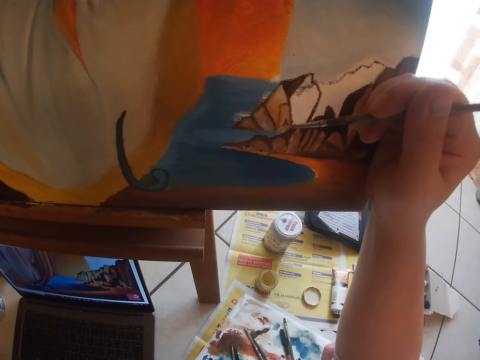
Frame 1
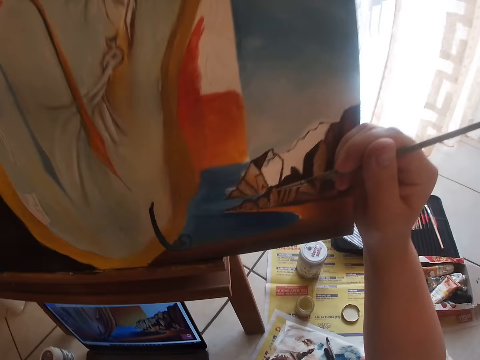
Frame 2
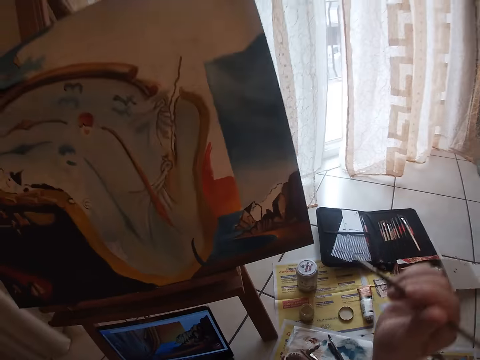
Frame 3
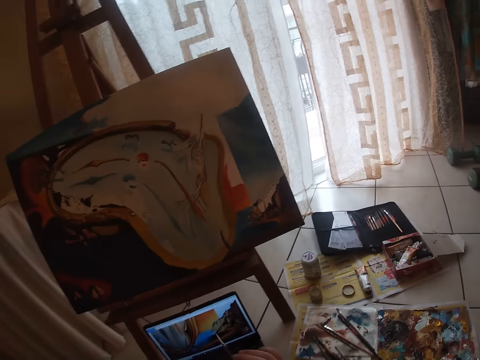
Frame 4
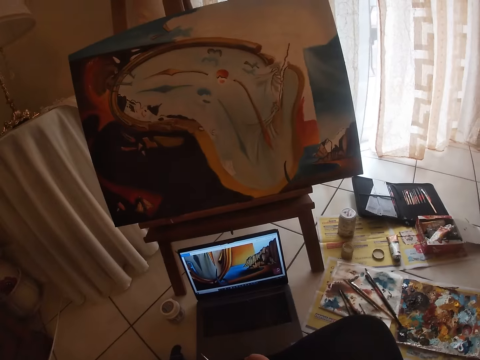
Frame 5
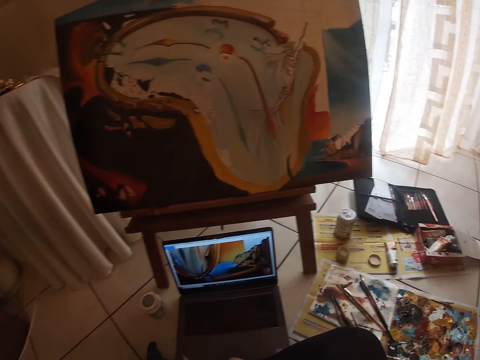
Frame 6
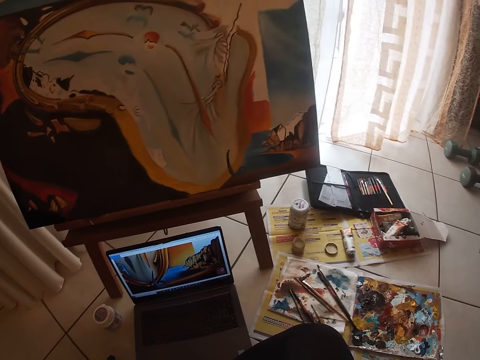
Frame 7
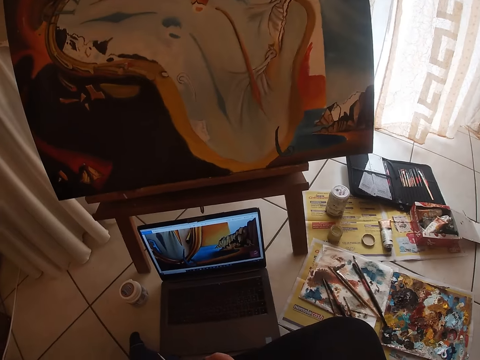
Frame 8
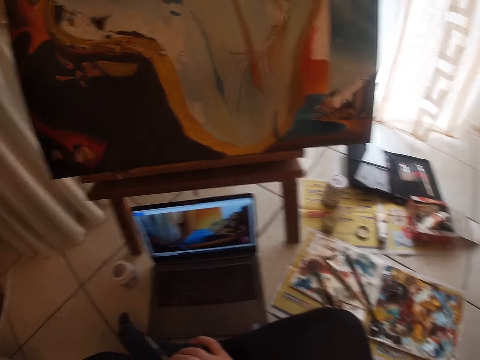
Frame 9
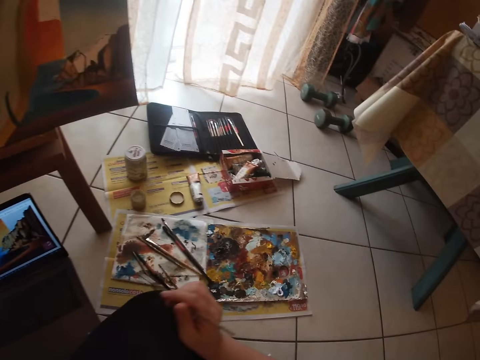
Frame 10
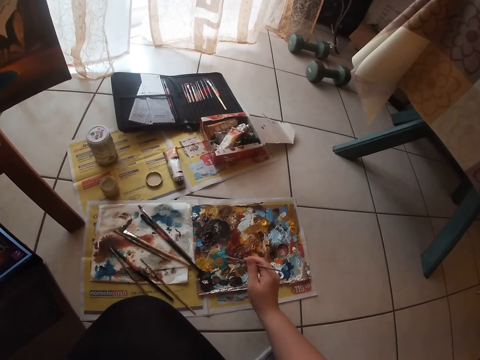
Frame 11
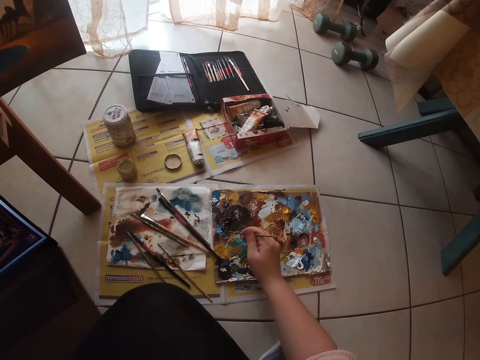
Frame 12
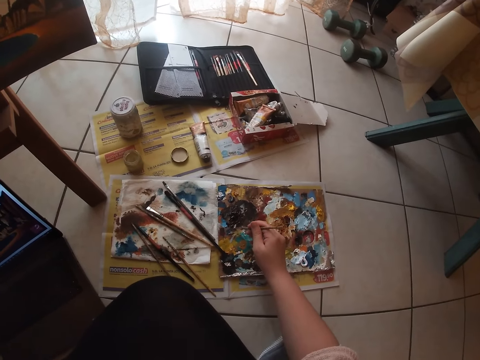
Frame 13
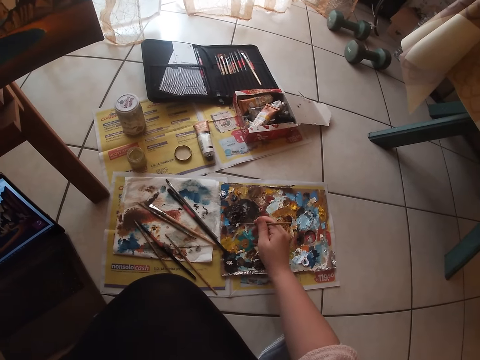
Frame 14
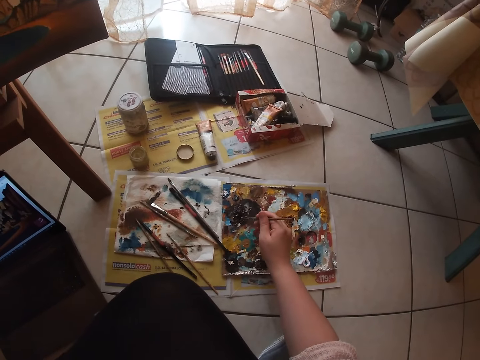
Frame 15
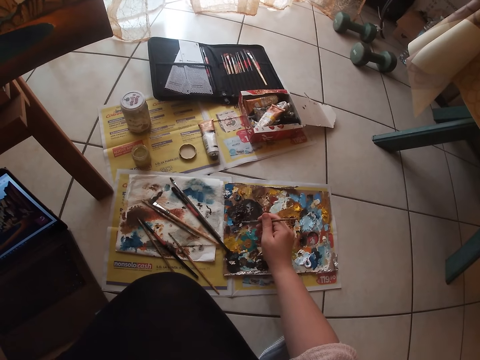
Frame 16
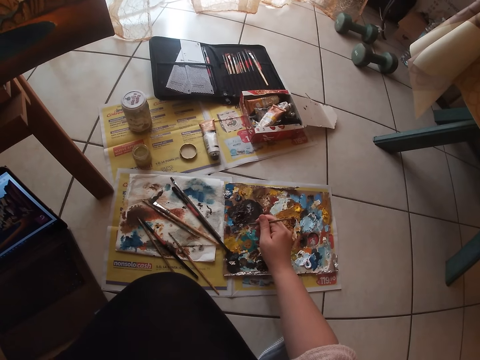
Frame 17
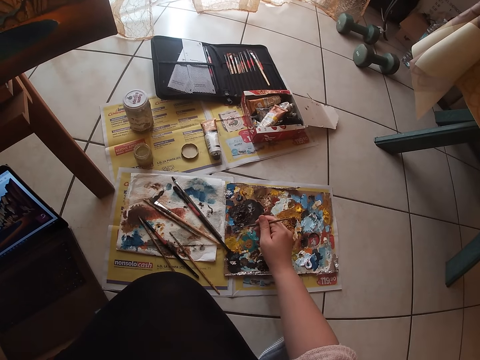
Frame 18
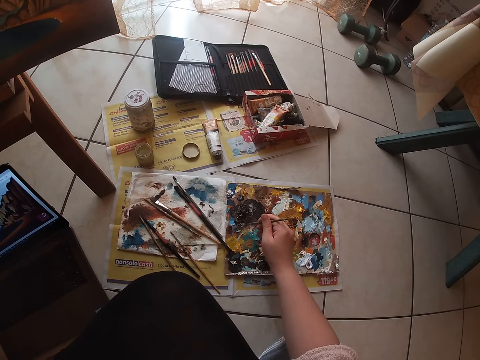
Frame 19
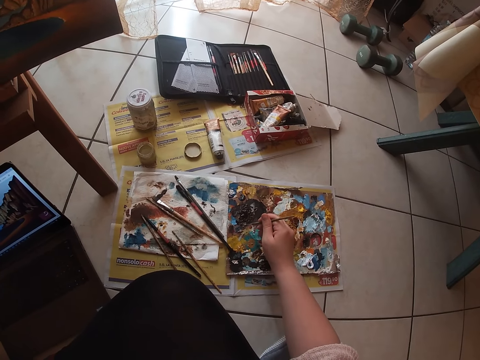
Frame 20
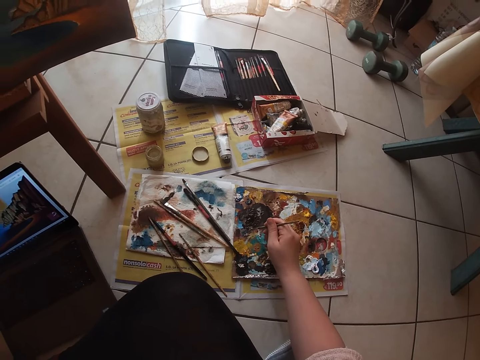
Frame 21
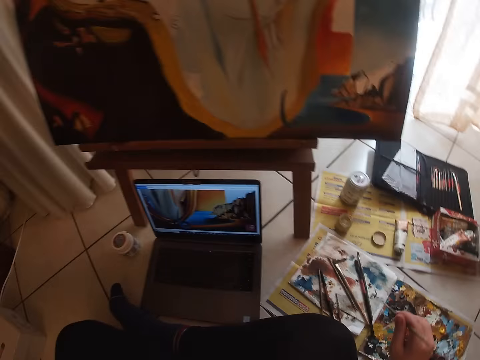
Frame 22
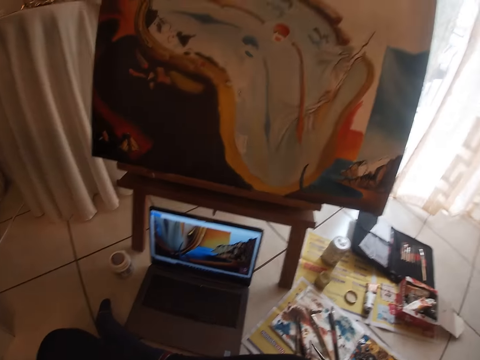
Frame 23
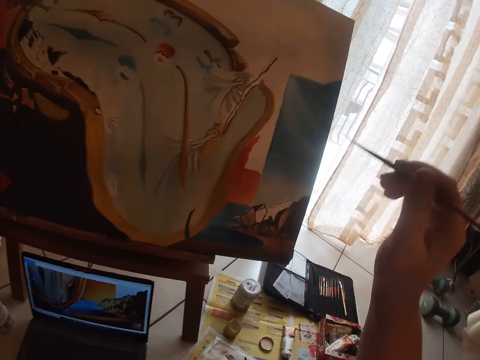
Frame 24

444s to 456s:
The camera wearer stares at the canvas paper. They dab the paint brush on the paint palette and scoop a paint with the paint brush.

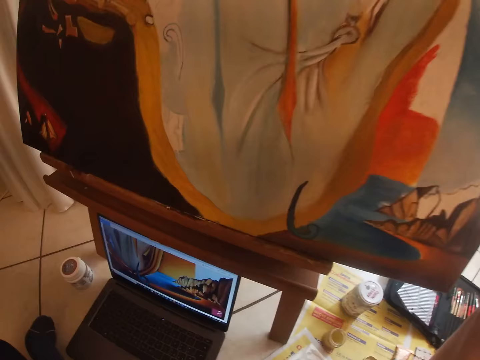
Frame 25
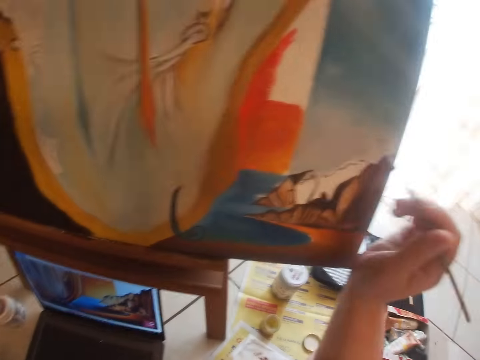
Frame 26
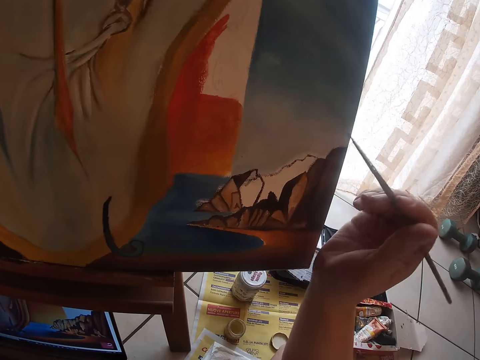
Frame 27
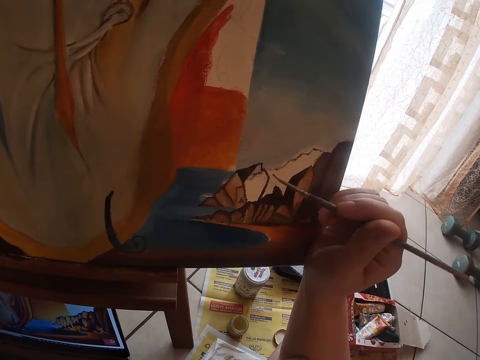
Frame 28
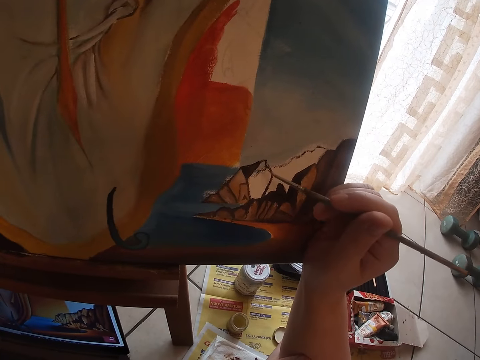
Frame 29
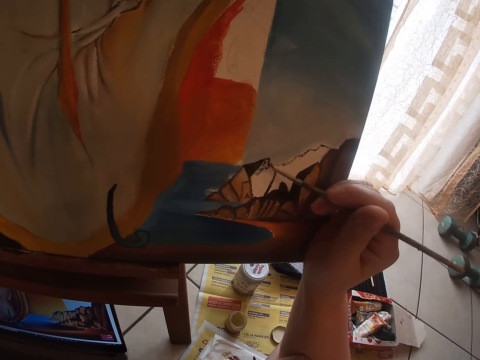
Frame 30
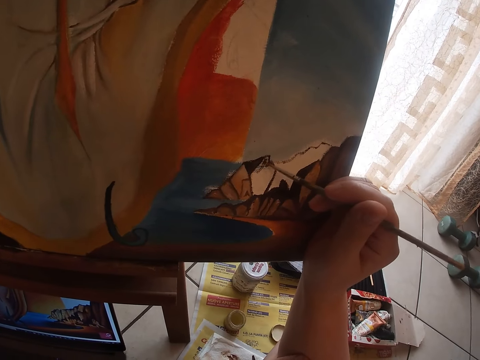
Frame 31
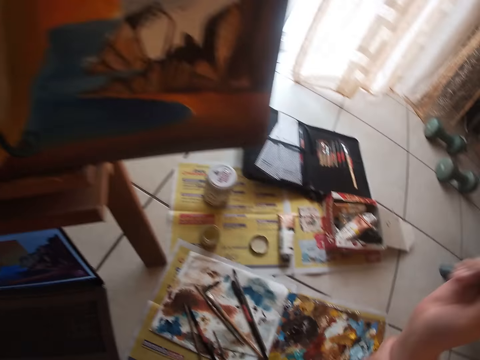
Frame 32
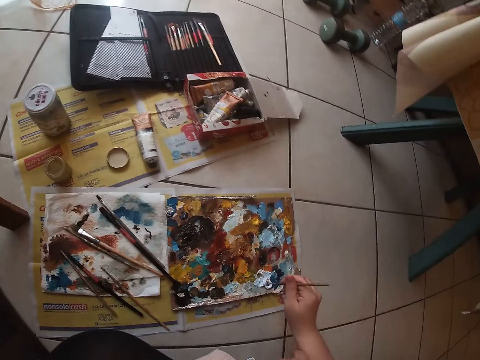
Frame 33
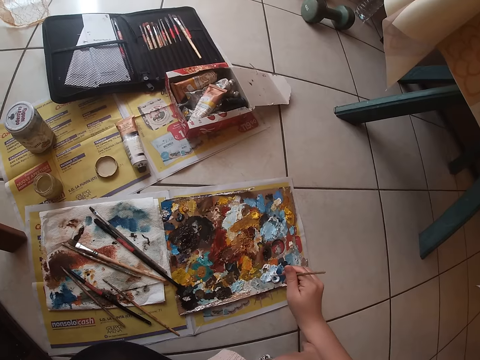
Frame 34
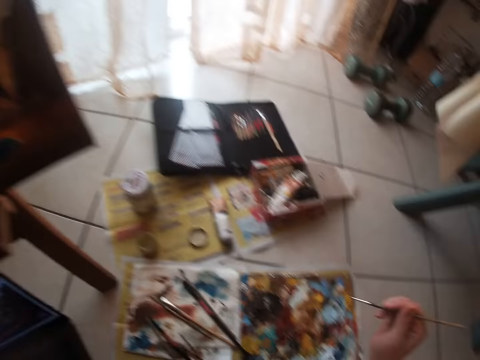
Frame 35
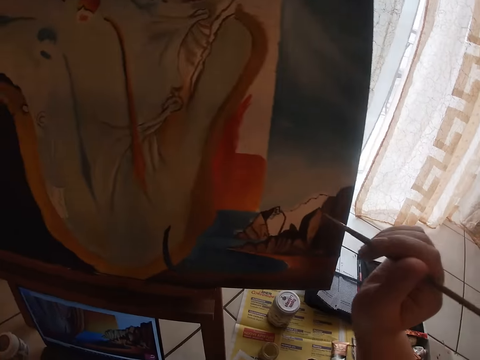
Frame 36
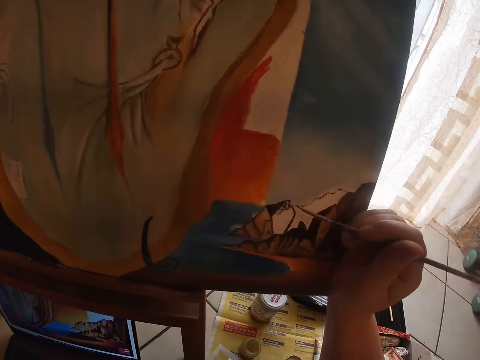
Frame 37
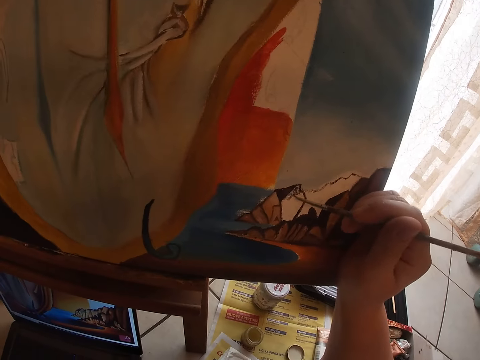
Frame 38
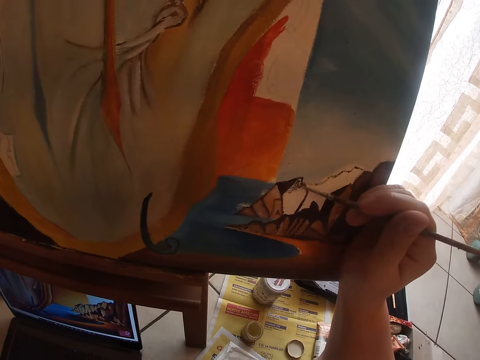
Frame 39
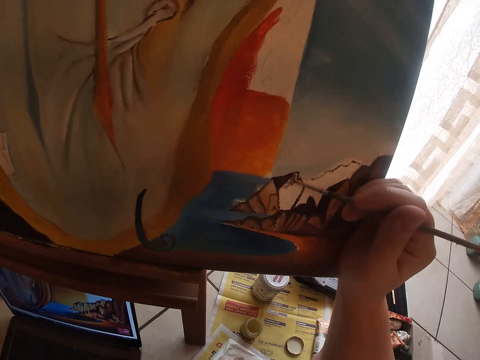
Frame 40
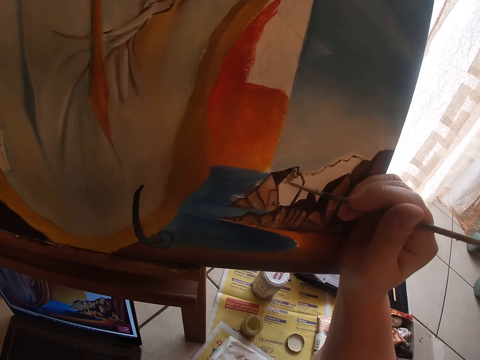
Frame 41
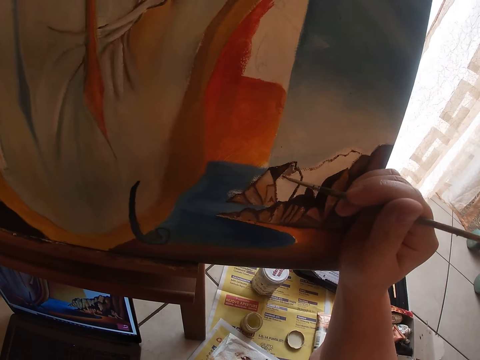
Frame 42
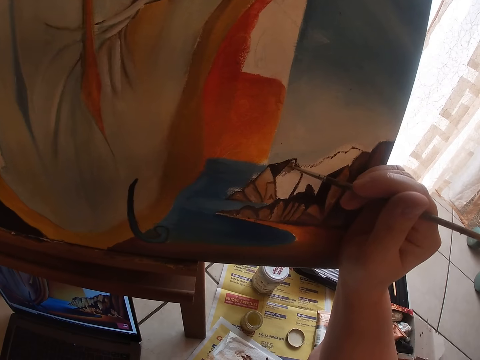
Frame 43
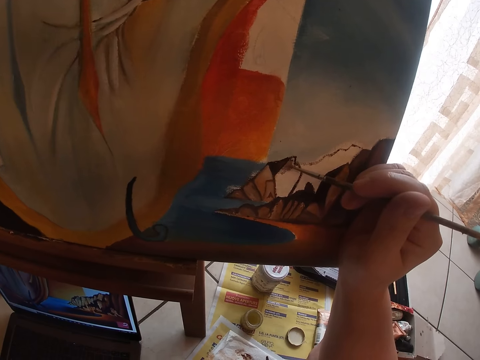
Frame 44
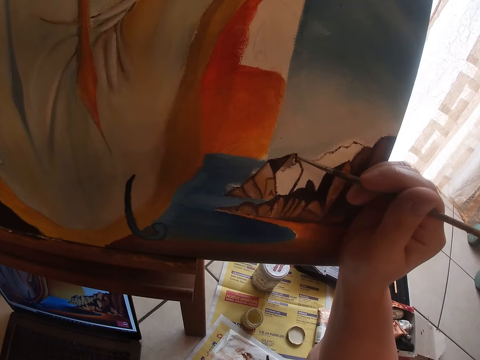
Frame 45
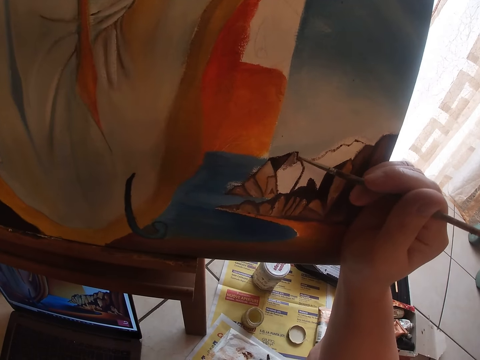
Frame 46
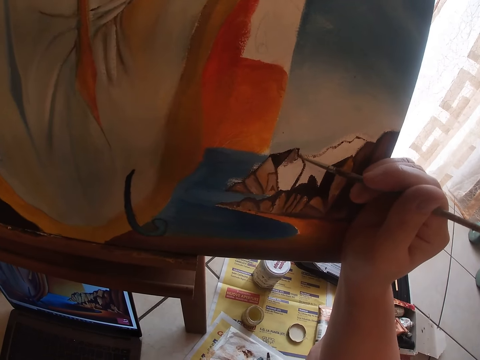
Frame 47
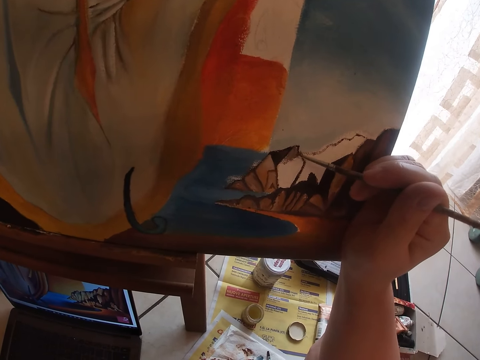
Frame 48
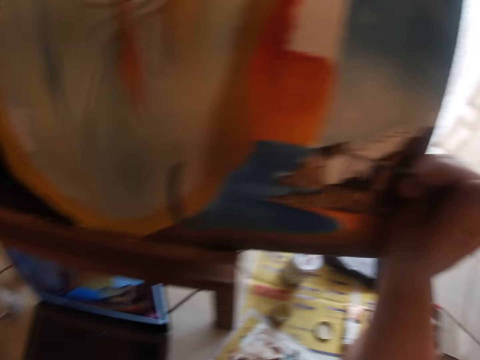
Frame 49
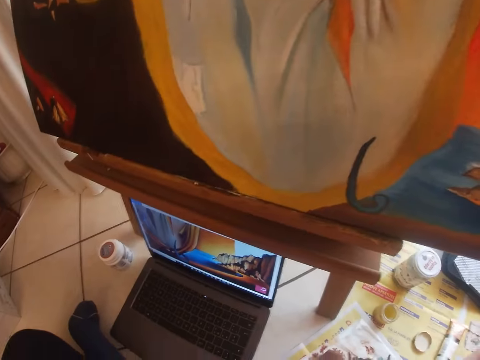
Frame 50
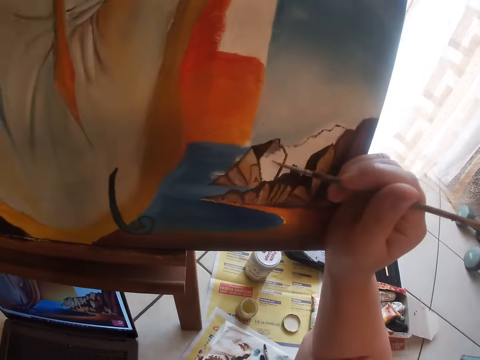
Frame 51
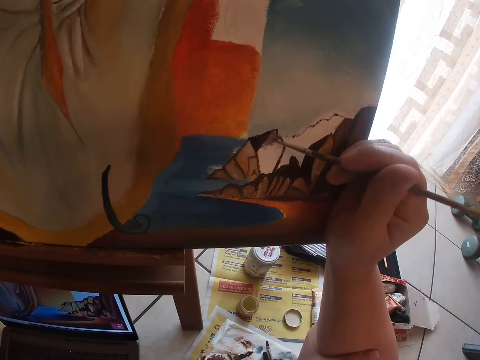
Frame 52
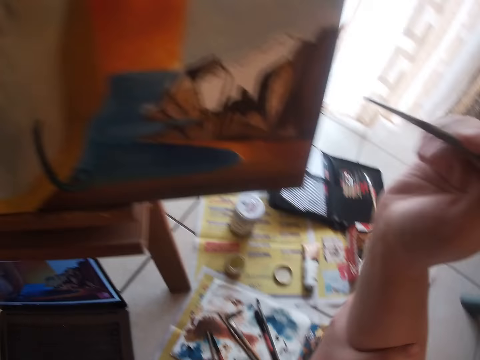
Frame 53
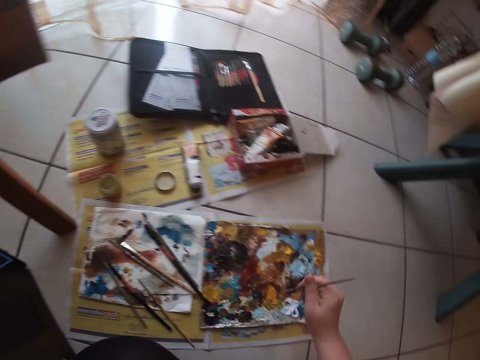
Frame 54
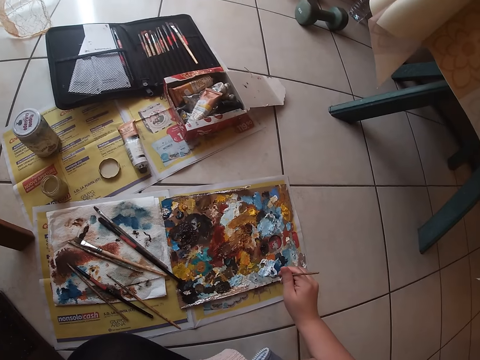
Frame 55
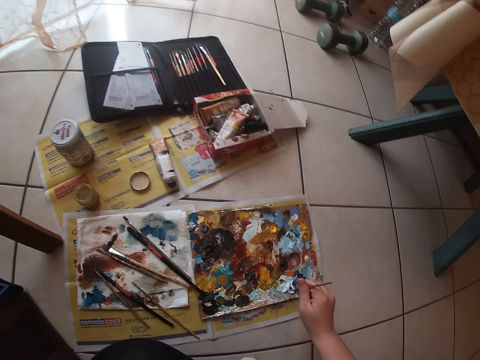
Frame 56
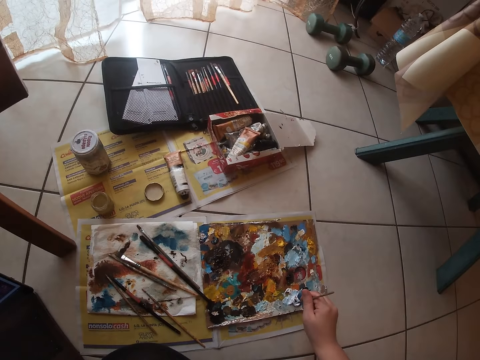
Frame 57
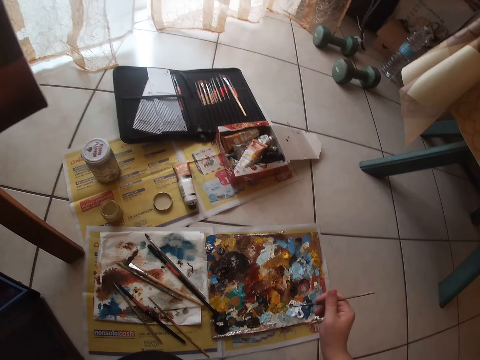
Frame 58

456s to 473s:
The camera wearer continues to paint on the canvas. They dab the paint brush on the paint platter. They scoop paint with the paint brush. They continue to paint on the canvas. They dab the paint brush on the paint palette. They scoop paint with the paint brush.
